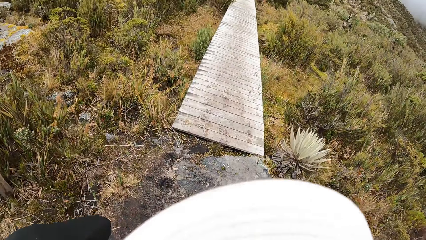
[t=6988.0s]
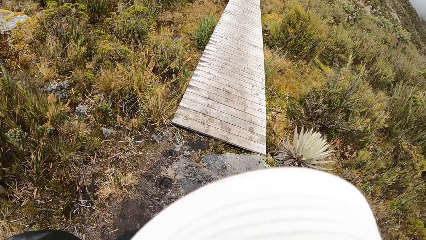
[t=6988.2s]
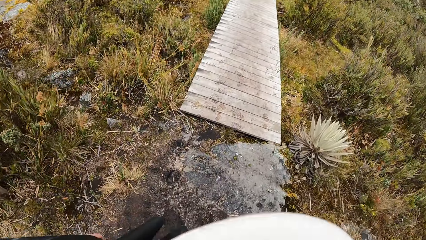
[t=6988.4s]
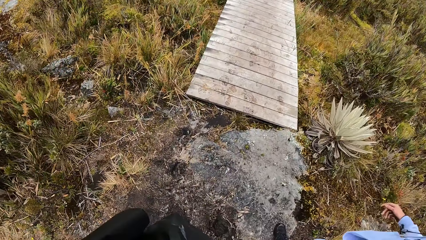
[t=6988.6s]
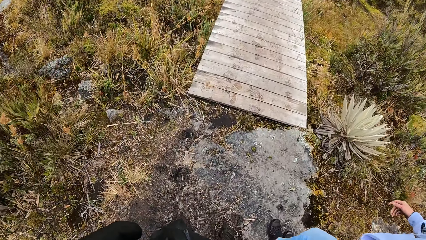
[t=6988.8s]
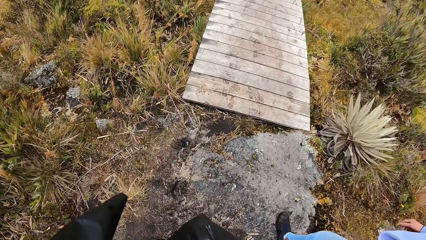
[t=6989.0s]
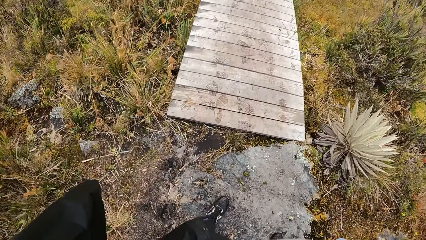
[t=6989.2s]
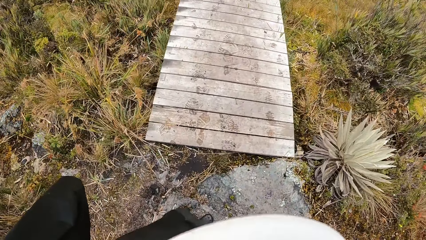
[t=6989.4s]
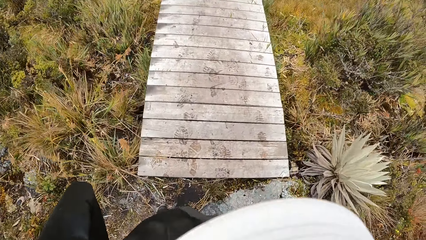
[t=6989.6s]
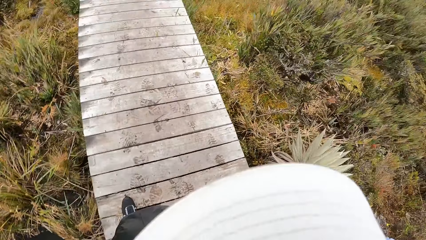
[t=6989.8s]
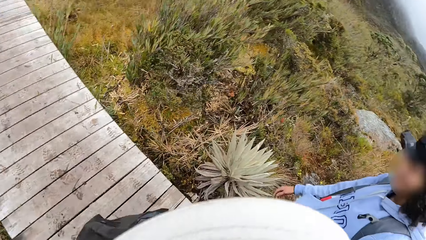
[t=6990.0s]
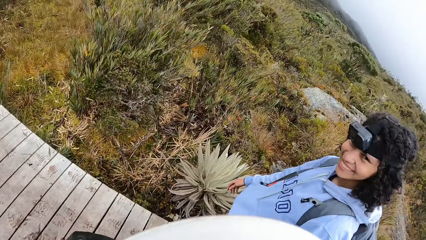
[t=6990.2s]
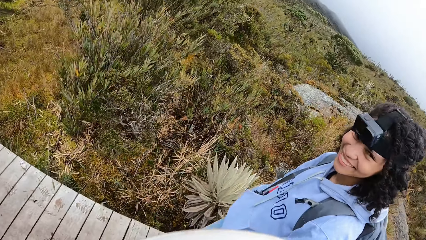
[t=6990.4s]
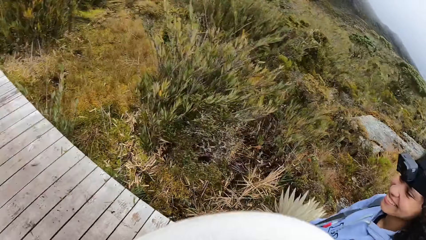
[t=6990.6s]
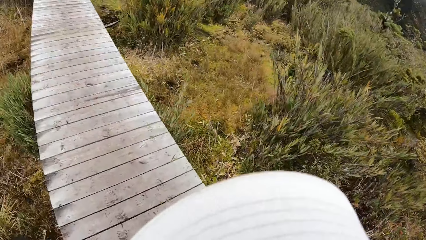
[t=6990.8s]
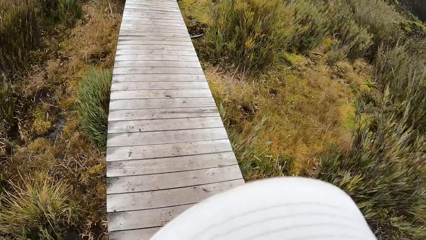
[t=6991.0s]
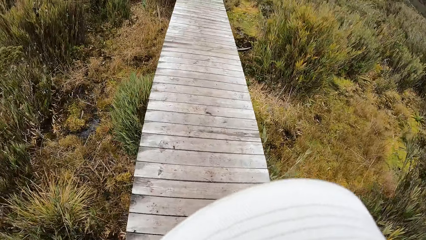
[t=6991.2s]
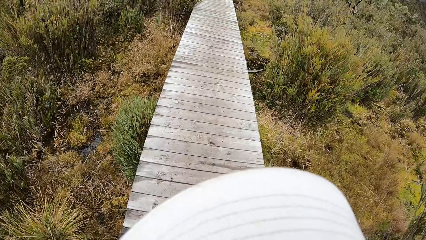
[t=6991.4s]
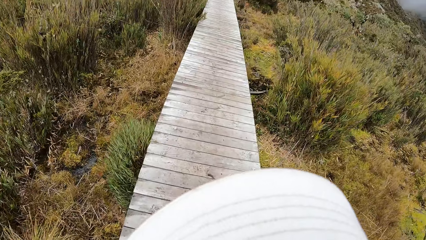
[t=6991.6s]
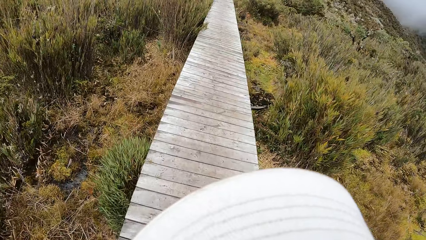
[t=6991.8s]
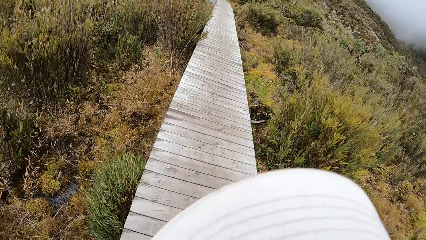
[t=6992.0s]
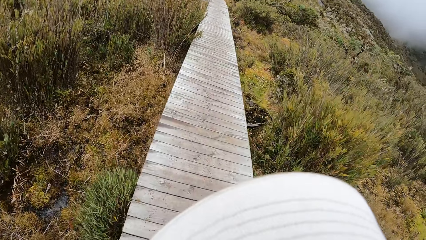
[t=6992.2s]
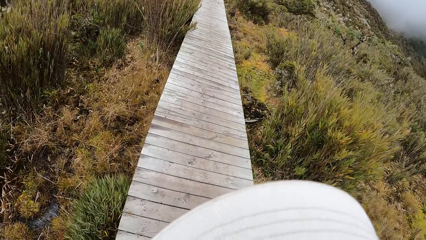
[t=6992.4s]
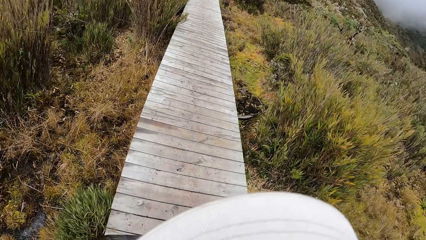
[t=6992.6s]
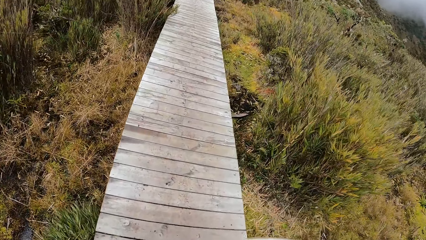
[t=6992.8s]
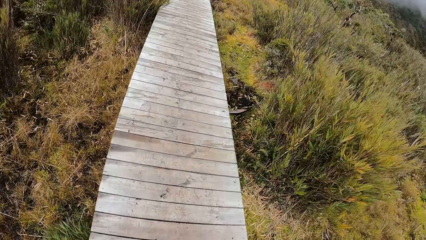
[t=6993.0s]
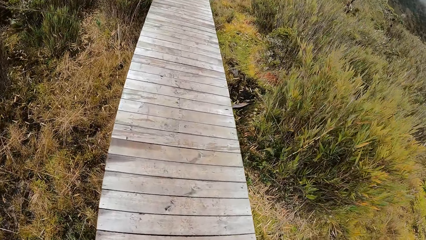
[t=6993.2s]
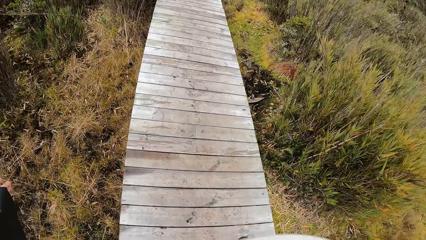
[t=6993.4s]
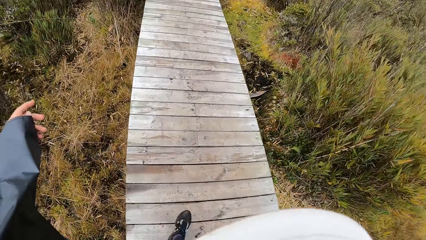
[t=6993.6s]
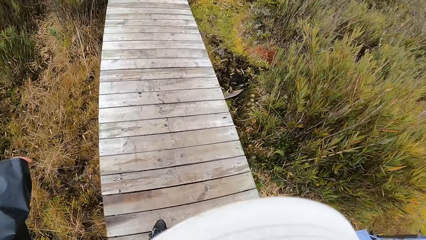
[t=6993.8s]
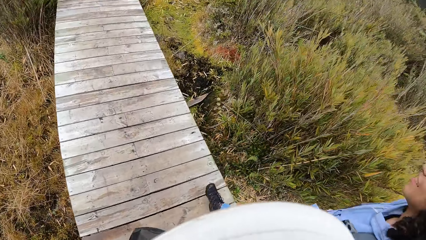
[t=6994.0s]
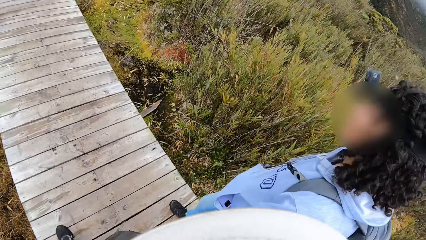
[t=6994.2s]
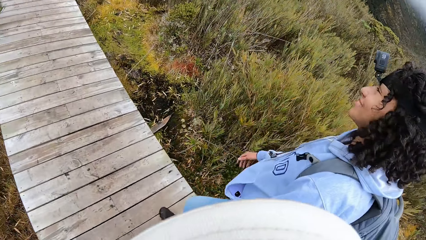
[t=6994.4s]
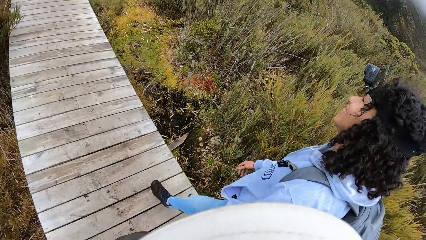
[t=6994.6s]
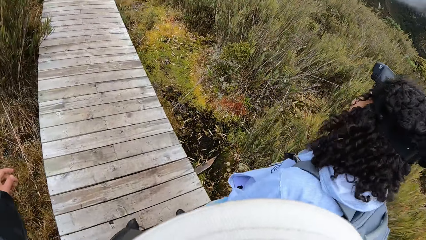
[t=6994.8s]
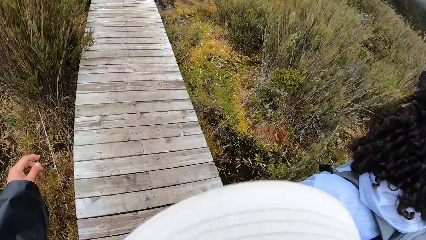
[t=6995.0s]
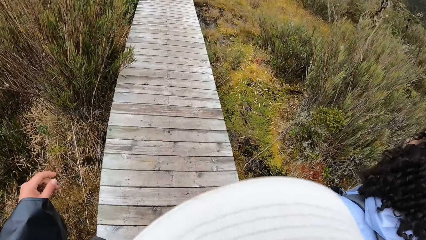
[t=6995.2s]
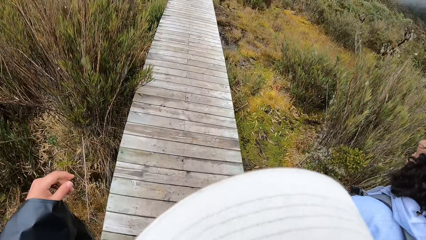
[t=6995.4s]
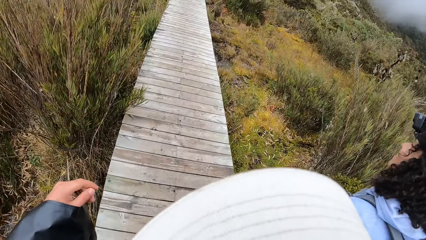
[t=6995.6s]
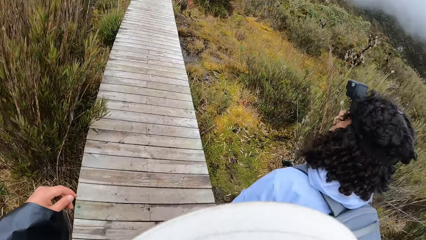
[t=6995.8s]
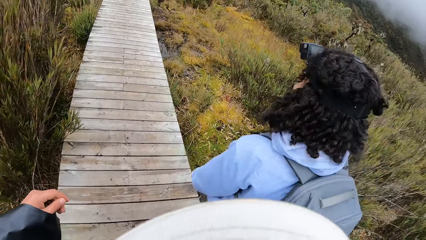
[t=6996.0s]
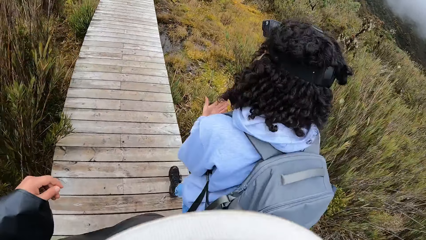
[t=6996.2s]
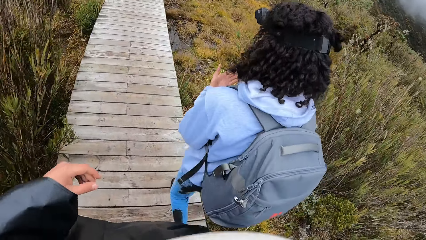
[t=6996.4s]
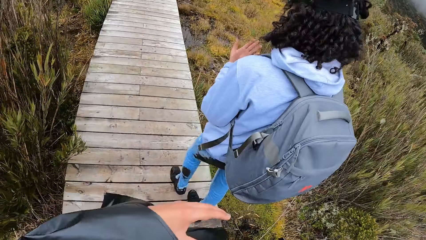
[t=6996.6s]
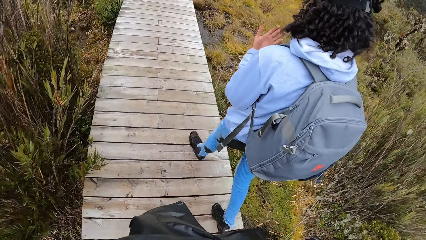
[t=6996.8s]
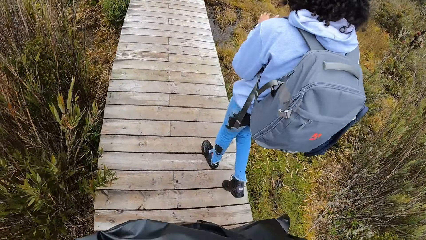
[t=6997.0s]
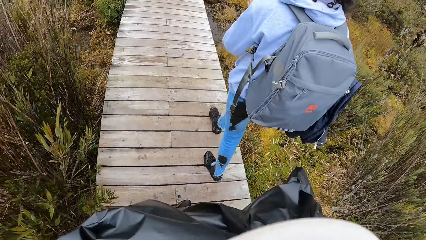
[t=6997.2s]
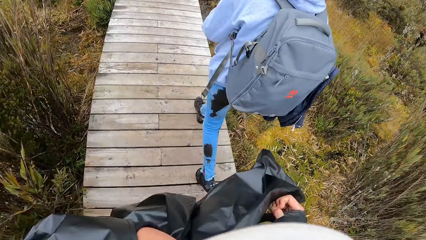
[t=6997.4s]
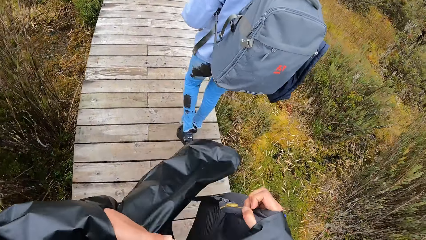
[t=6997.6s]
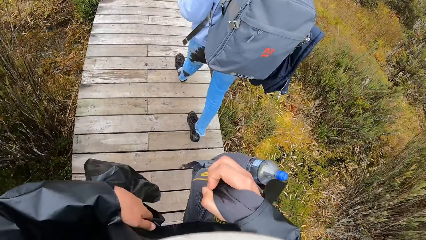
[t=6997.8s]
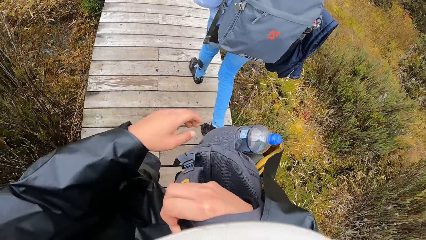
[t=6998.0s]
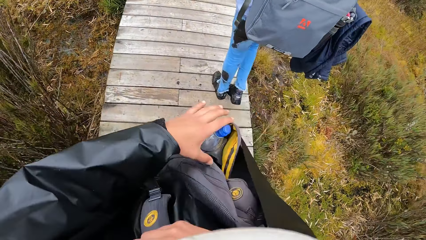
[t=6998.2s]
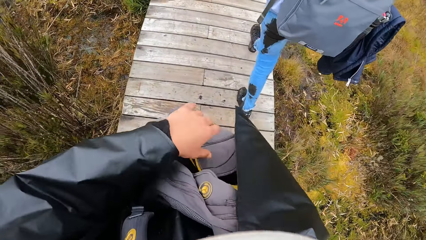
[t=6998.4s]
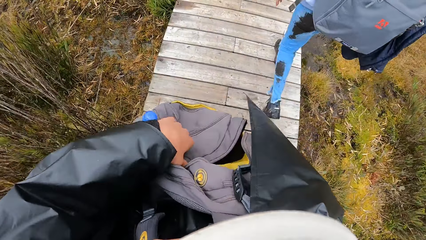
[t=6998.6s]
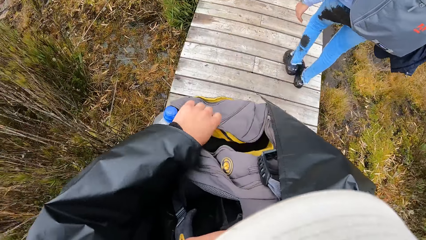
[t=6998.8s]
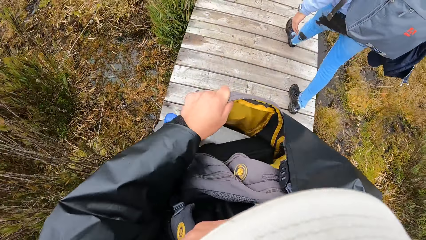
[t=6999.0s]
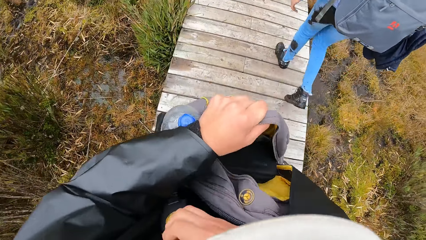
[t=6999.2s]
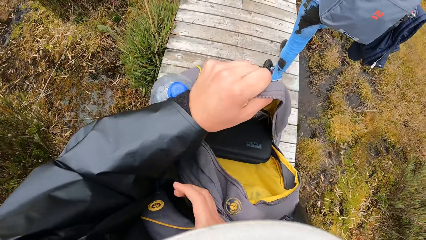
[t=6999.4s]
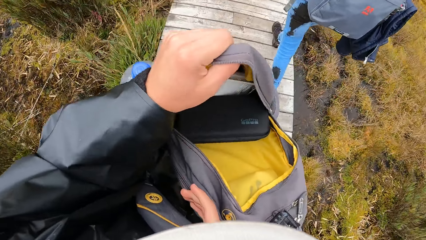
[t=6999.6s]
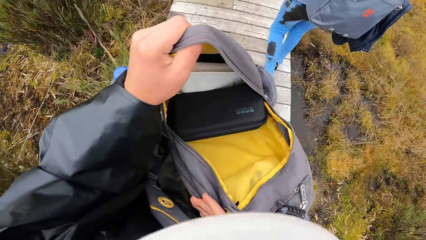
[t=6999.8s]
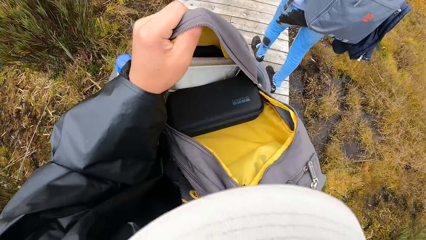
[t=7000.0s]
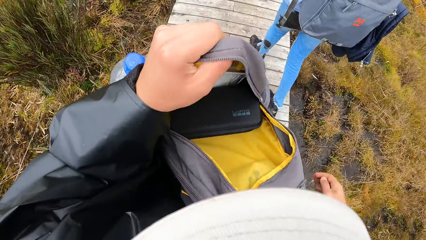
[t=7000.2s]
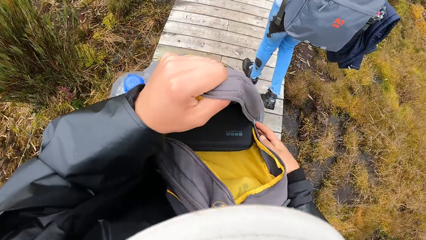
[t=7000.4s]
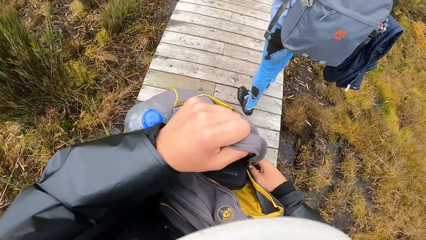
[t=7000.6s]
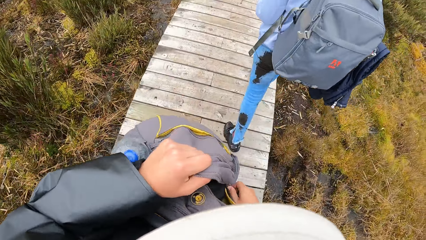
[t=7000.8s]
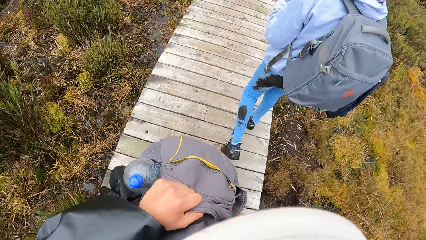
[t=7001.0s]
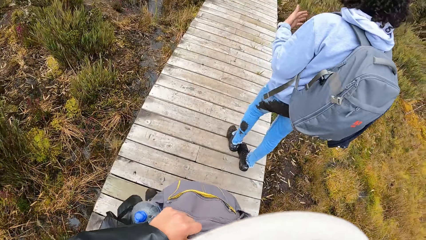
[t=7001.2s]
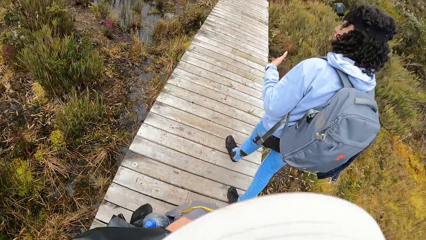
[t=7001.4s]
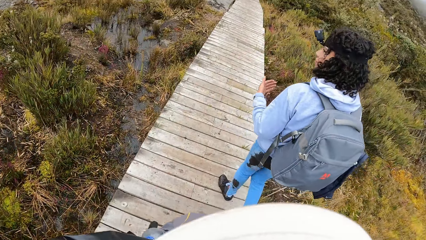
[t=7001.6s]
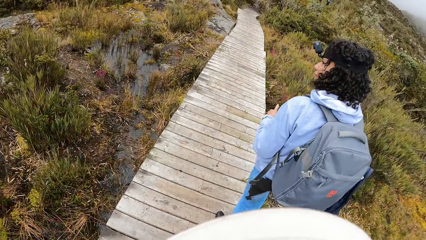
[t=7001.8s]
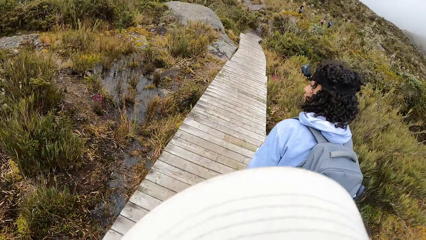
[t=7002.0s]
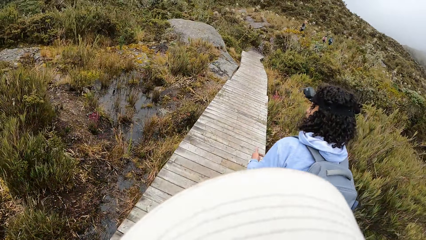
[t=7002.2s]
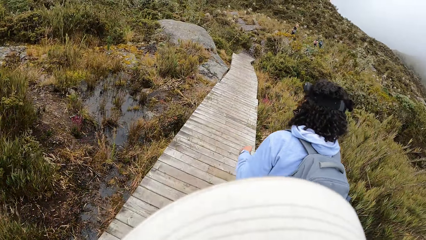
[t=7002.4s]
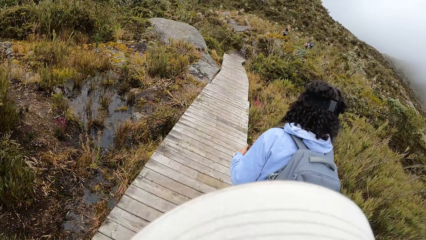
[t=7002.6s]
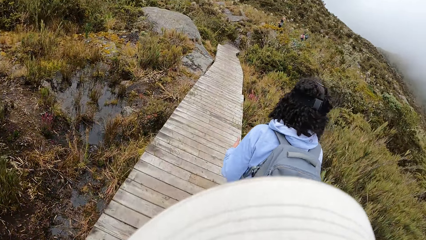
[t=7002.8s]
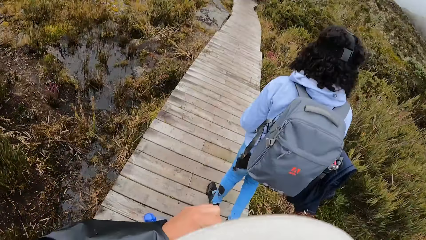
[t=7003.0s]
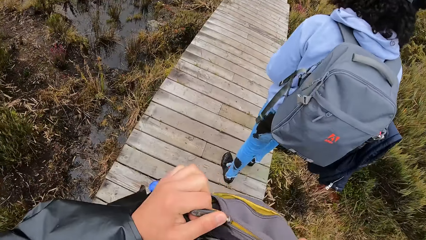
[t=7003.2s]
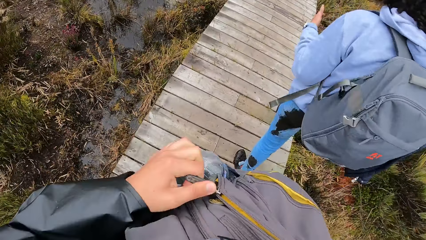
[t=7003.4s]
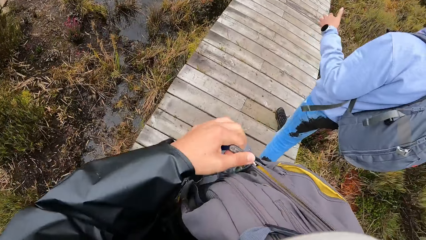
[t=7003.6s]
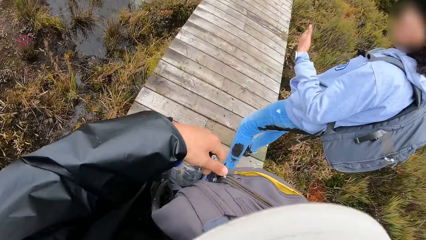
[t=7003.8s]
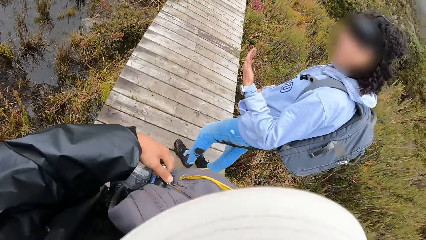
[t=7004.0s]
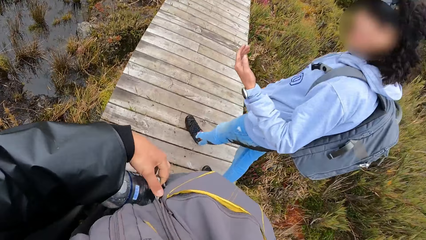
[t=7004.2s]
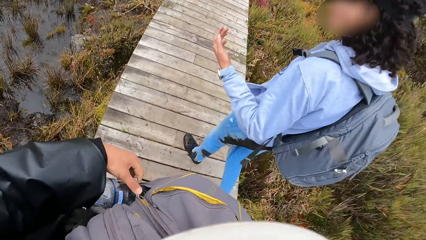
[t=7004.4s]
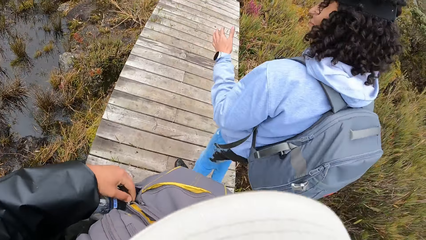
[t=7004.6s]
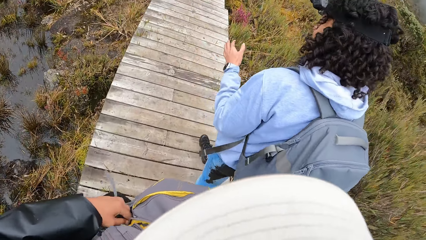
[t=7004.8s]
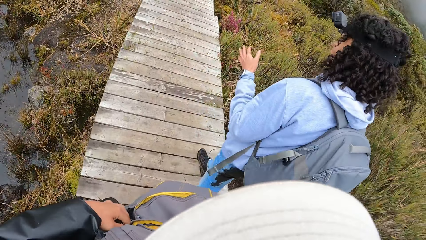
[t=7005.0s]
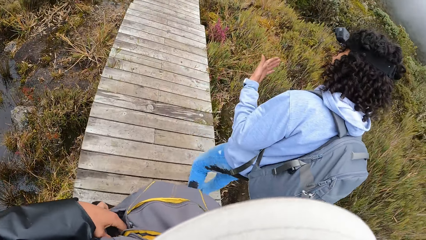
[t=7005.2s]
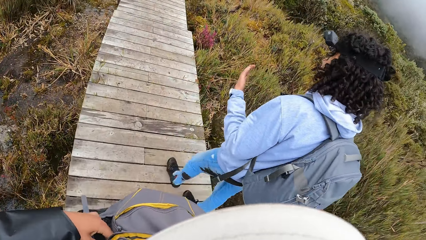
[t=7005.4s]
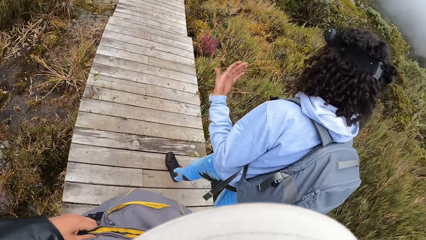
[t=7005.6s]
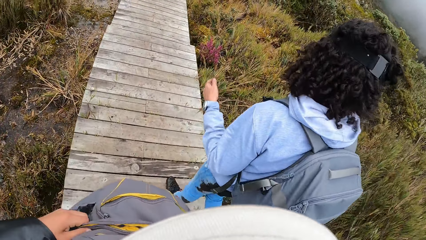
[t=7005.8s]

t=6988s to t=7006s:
The camera wearer looks at the bridge. He interacts with a woman. He looks at the woman. He walks on the bridge. He moves the left hand. He looks at the woman. He lifts the left hand. He carries a bag or backpack with his right hand. He holds the bag with both hands. He opens the backpack with the left hand. He holds the backpack zip with the right hand. He looks at the woman. He opens the bag with his left hand. He zips up the bag with the left hand. He looks at the woman.
